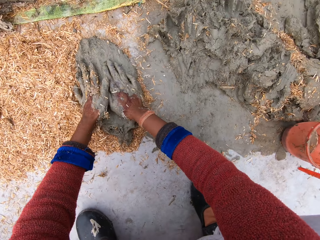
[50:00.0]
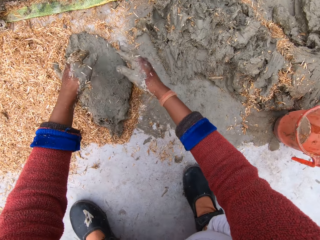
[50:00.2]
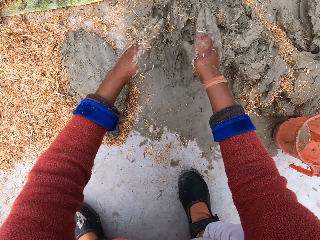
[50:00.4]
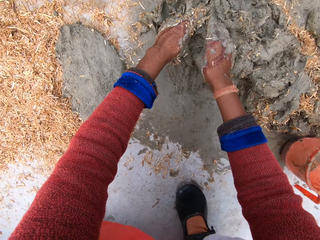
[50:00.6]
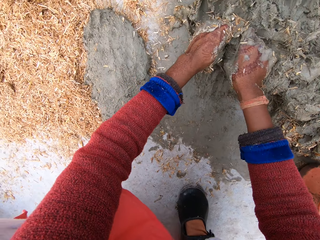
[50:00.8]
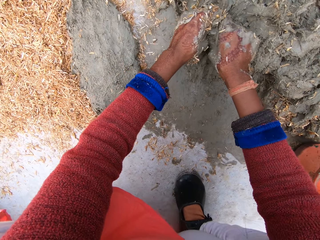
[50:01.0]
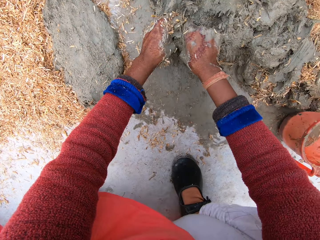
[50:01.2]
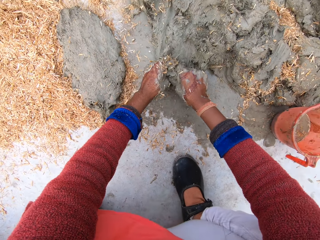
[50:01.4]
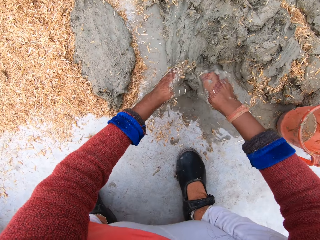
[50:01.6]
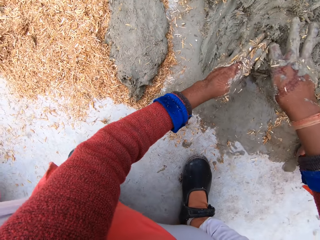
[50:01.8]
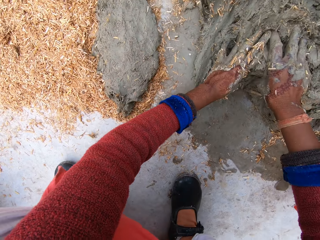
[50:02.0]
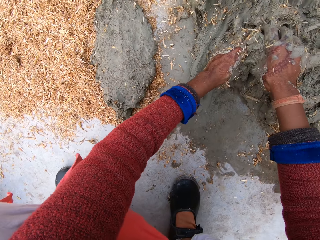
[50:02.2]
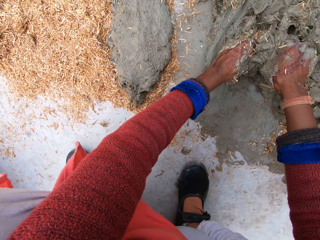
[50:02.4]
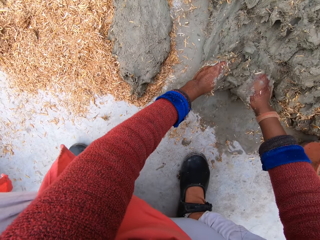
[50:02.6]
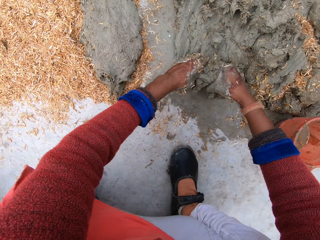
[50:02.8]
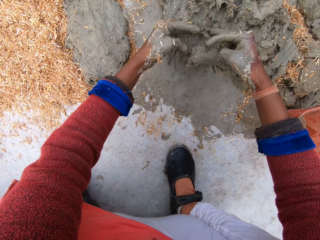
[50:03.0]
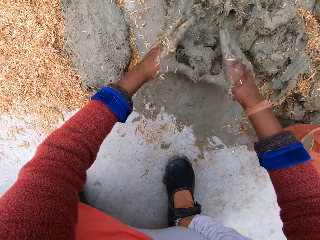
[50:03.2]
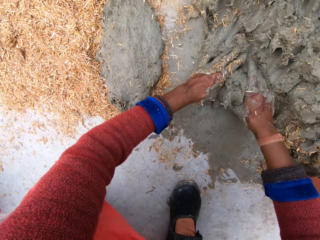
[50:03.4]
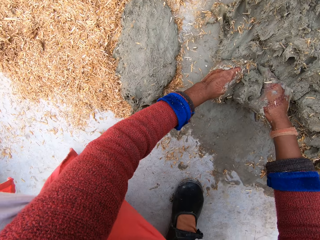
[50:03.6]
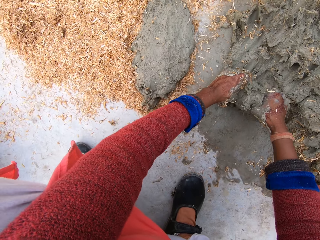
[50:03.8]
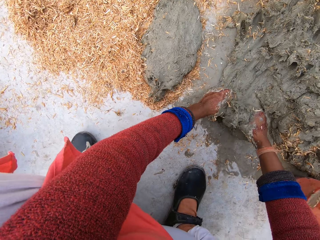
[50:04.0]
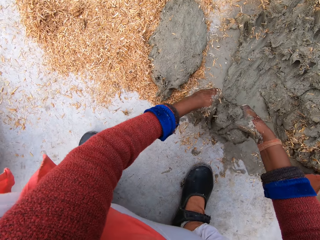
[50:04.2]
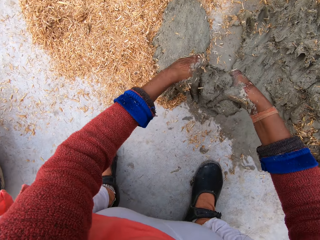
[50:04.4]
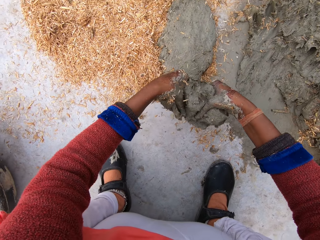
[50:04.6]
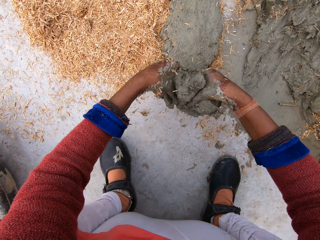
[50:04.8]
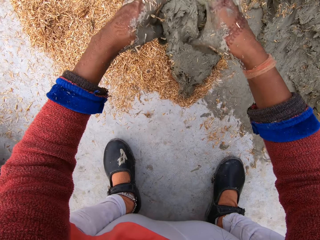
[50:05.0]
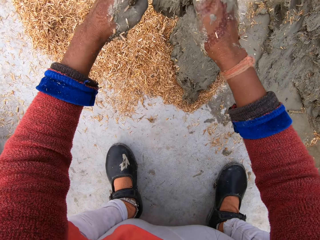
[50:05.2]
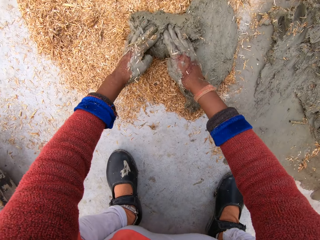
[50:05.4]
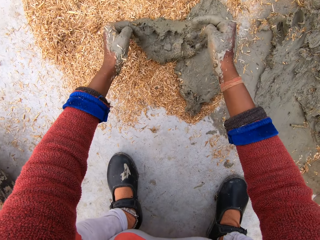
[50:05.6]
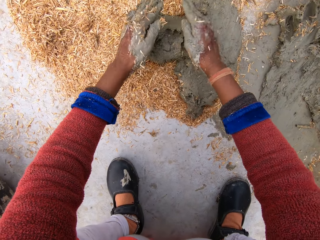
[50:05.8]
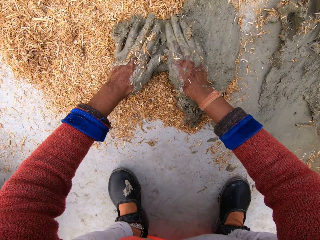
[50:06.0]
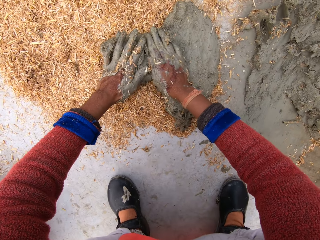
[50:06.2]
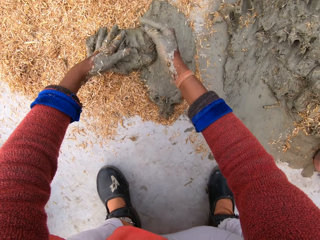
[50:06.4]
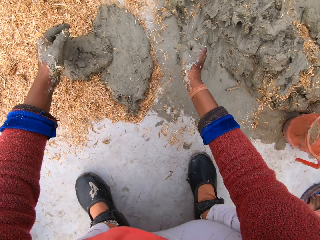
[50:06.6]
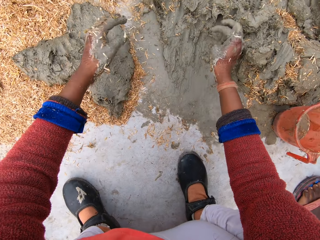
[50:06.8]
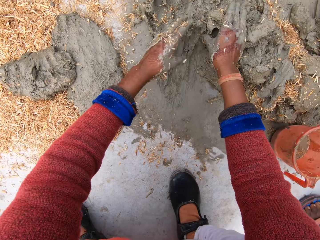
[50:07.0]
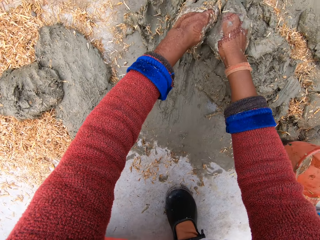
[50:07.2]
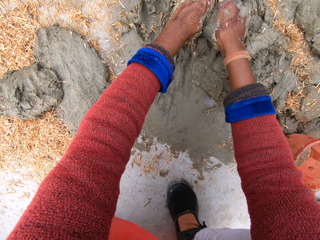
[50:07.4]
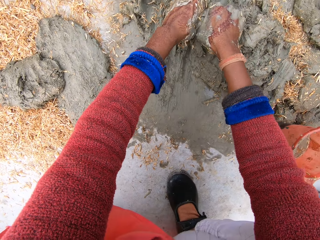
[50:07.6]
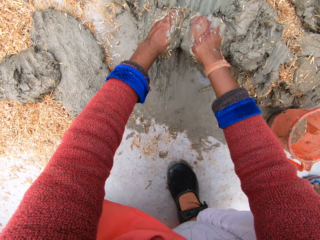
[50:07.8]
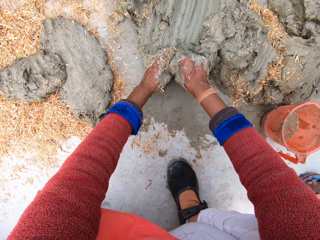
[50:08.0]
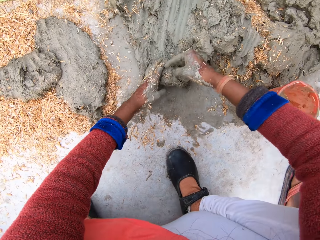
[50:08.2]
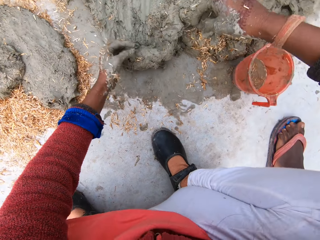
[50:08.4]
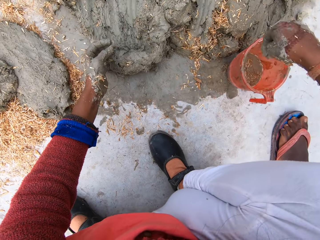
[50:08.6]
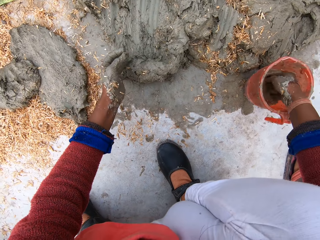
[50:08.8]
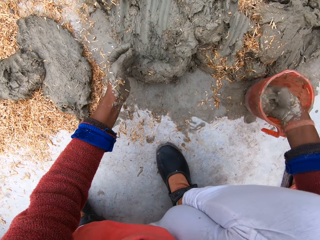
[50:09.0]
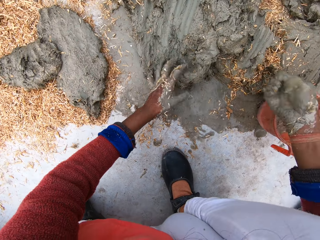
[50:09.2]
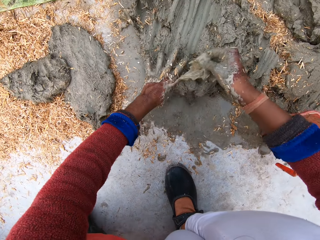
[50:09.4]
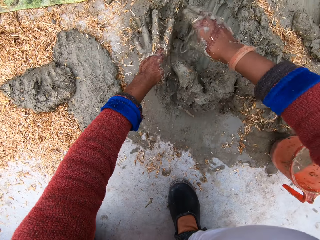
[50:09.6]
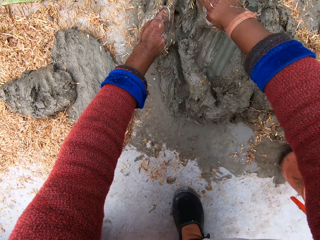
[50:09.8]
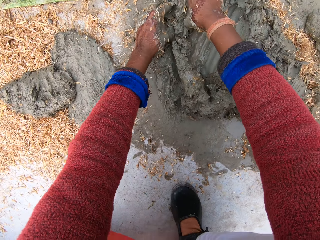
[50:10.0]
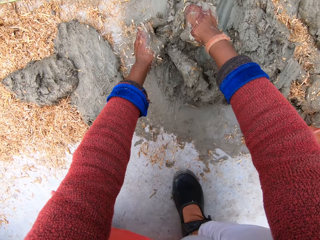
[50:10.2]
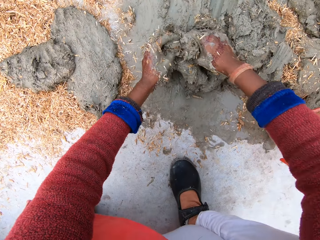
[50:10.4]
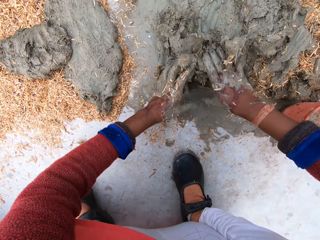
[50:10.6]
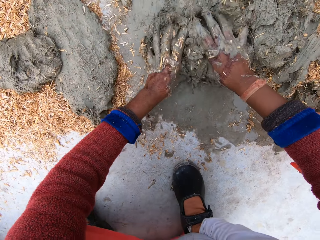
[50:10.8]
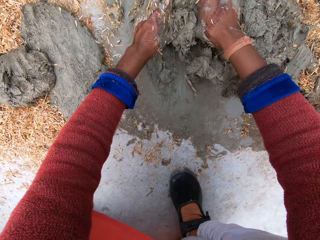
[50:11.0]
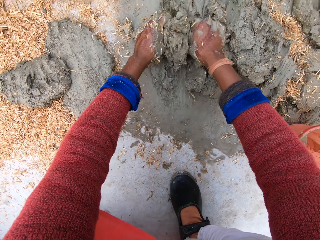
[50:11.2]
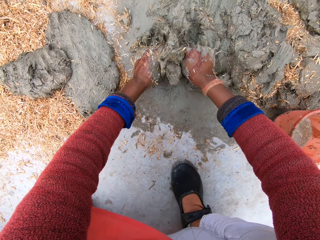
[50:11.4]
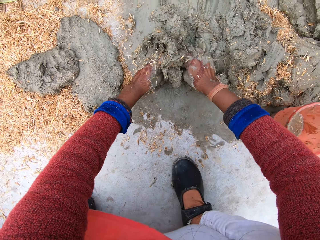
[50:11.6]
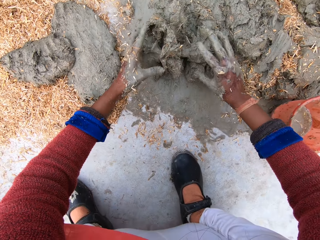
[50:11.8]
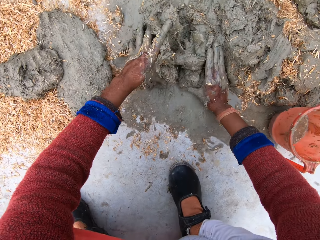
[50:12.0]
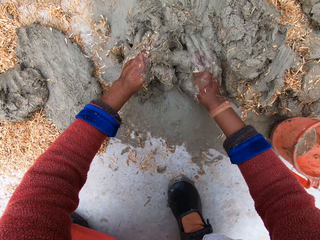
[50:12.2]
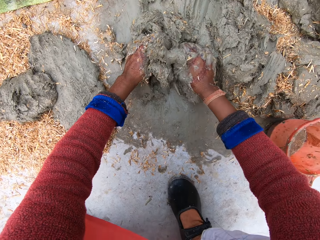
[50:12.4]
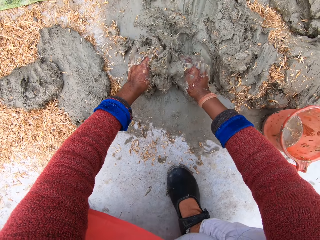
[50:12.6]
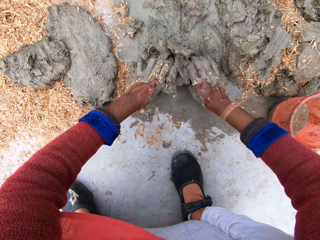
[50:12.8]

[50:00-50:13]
The camera wearer cuts out another portion of clay from the heap of clay on the floor with both hands. She pulls clay soil. She pulls the clay soil again. She picks the clay portion on the floor. She molds the clay soil. She drops the clay portion on the sawdust. She presses the clay soil. She cuts out another portion of clay from the heap of clay on the floor with both hands. She pulls the clay soil. She dips her right hand in the cup of water on the floor. She scoops water from the cup. She pours the water on the clay. She mixes the clay with her hands. She pulls the clay soil and pushes the clay soil.

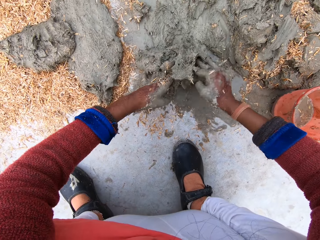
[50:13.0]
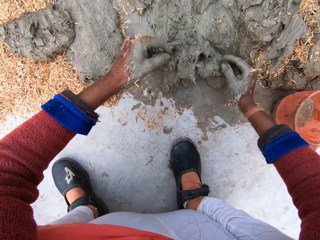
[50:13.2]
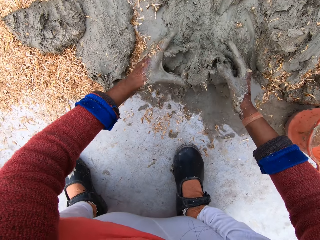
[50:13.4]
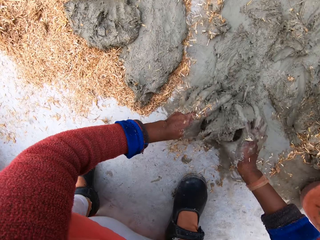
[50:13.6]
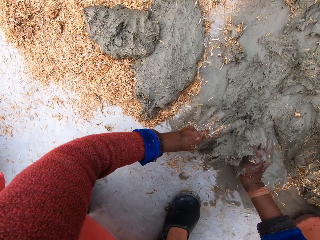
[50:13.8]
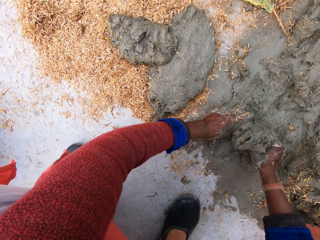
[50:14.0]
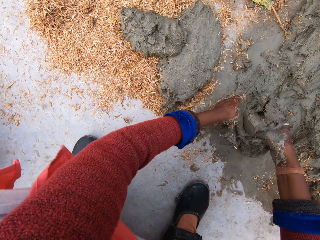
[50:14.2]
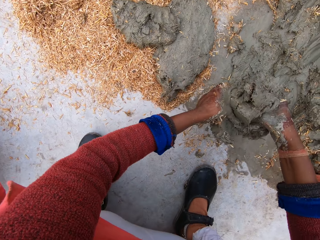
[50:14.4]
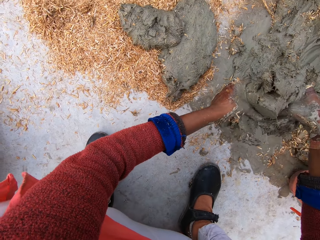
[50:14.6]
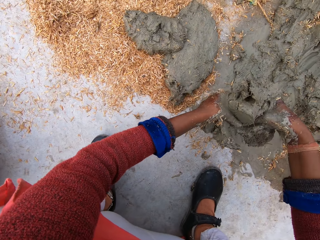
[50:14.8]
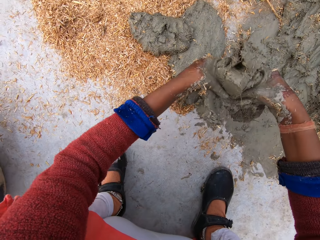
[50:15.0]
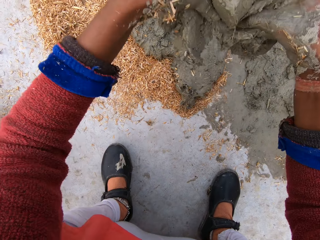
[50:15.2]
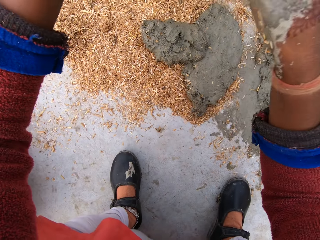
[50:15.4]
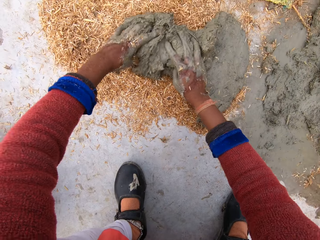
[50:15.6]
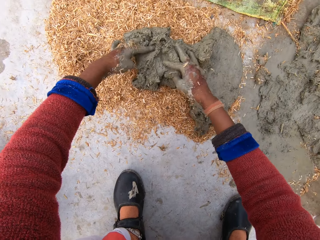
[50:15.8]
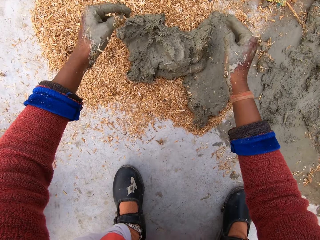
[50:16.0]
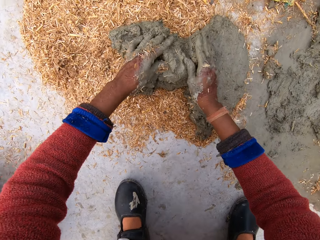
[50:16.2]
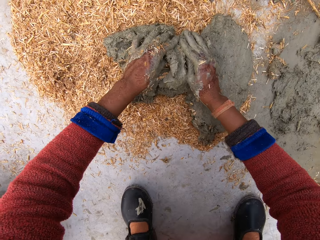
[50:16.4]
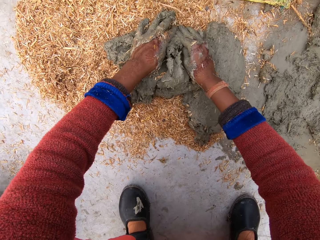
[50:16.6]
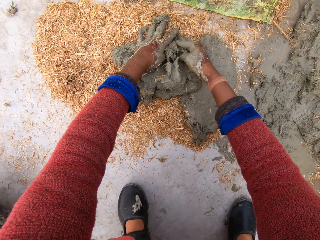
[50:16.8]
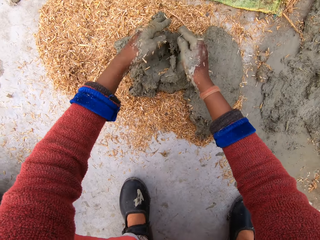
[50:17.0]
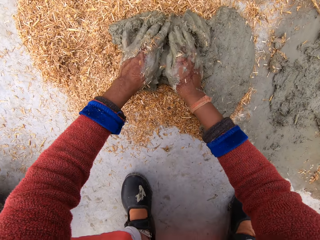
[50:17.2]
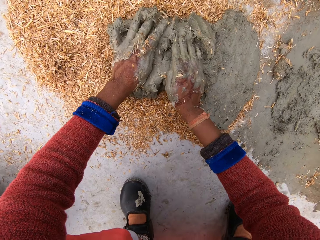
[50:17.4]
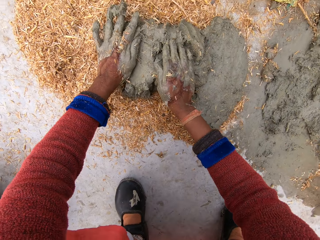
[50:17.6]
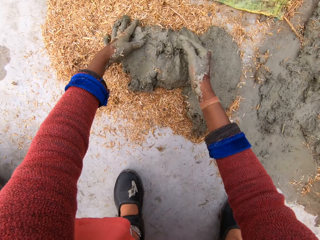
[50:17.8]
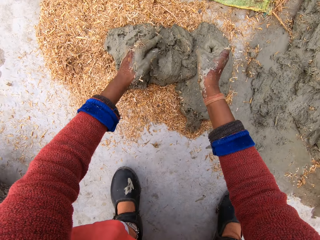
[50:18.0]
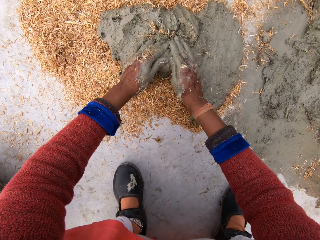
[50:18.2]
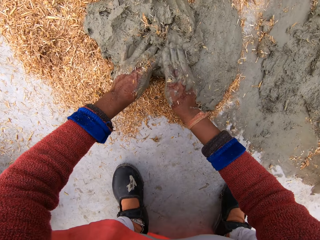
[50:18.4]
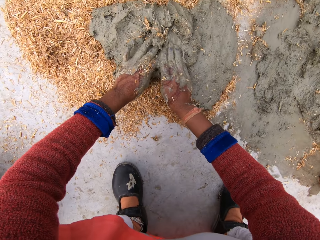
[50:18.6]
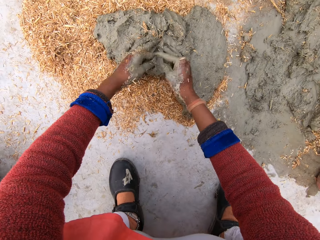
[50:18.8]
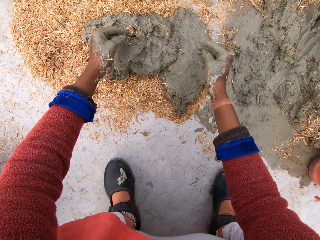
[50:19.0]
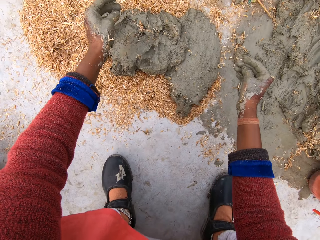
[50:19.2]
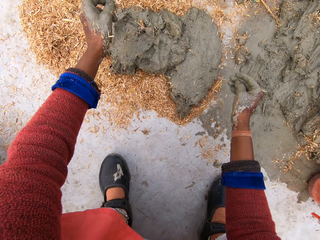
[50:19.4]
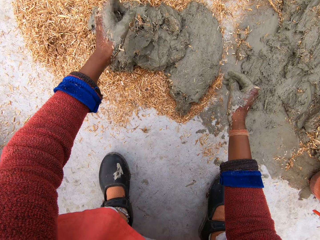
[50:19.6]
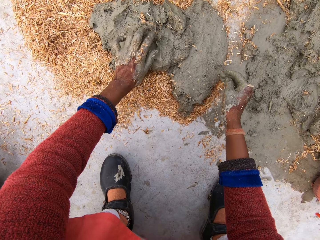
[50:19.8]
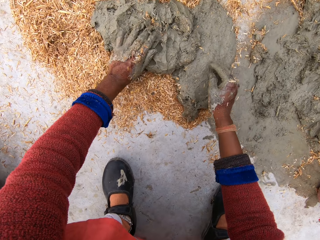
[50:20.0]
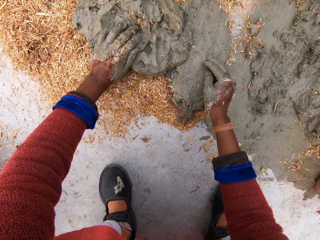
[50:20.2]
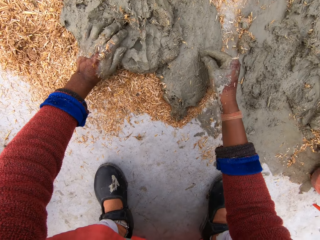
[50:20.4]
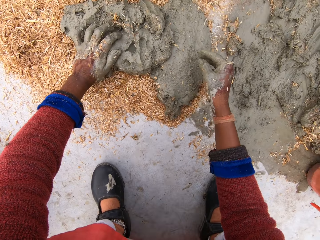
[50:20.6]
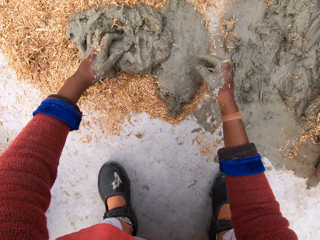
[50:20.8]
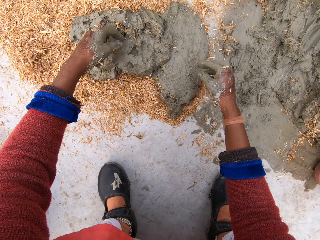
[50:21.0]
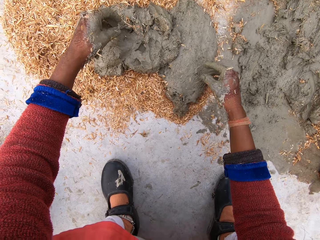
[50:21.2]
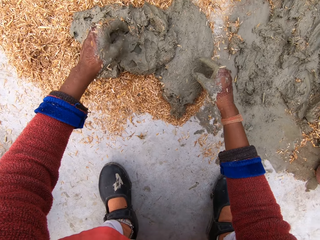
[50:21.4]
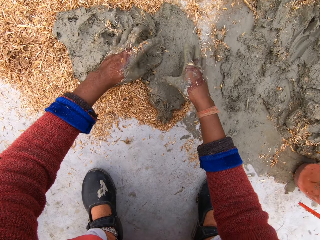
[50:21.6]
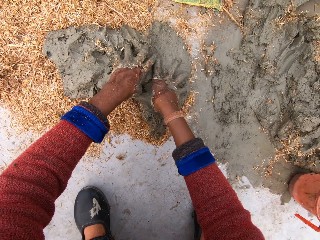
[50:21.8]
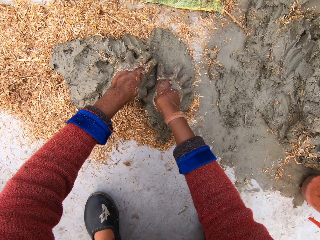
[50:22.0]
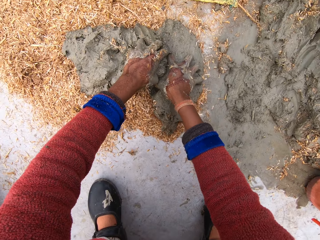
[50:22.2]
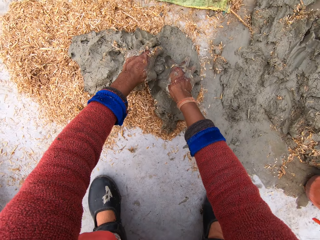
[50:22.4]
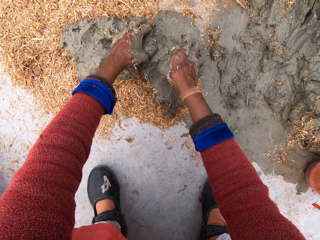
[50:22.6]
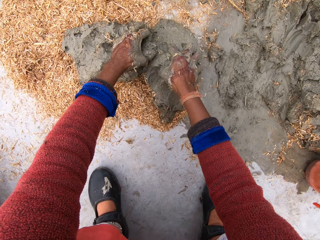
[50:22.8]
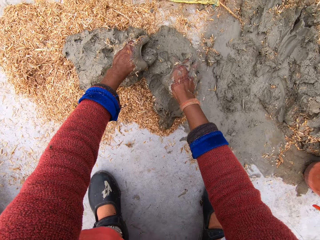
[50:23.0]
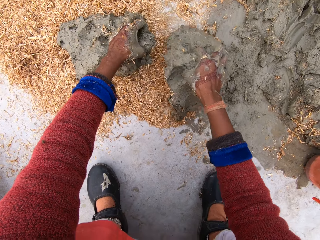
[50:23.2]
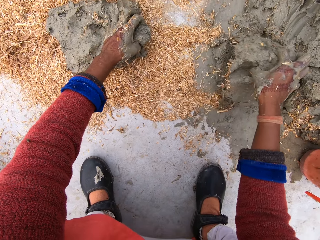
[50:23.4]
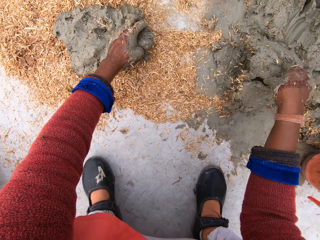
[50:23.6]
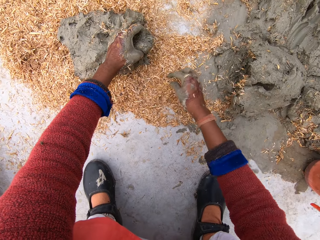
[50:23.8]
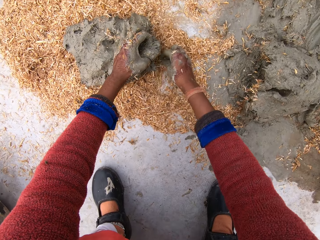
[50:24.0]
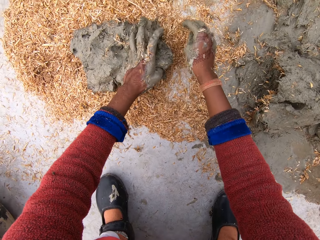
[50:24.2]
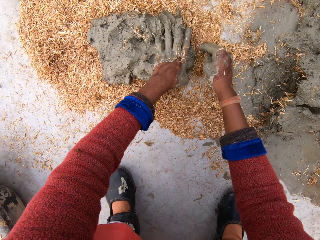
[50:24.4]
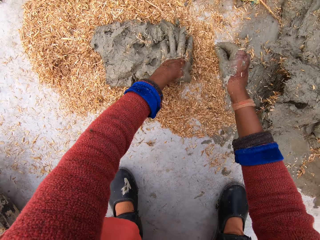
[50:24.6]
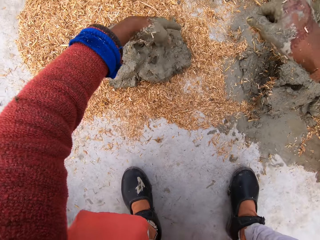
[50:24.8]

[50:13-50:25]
The camera wearer pulls clay soil. She picks up the clay. She drops the clay on the sawdust on the floor. She presses the clay against the sawdust. She presses the clay soil again. She picks the first clay portion on the sawdust with her right hand. She puts the clay beside the heap of clay on the floor. She adjusts the sawdust on the floor with her right hand. She spreads the sawdust.
